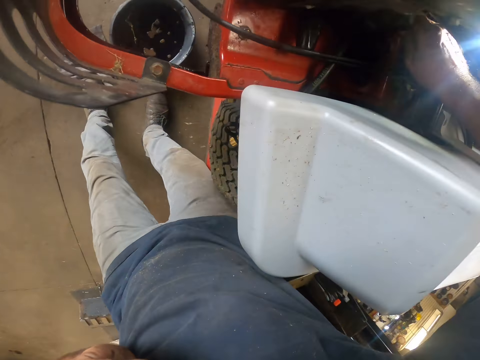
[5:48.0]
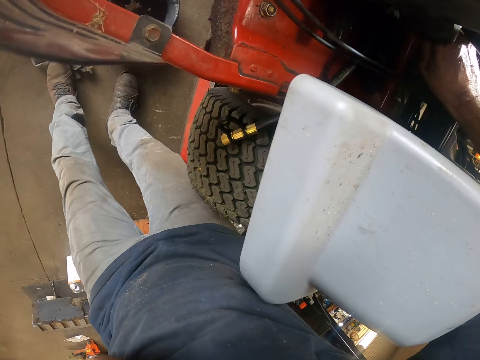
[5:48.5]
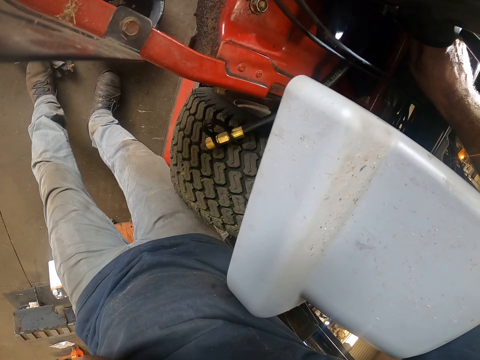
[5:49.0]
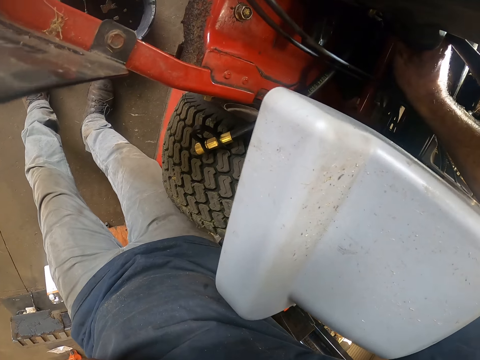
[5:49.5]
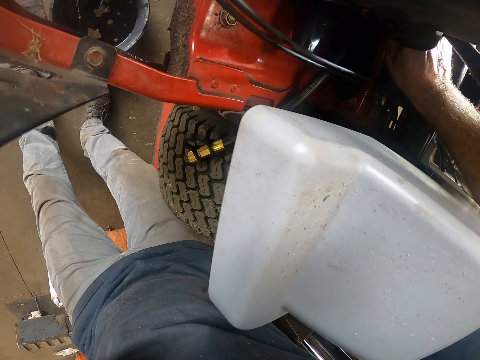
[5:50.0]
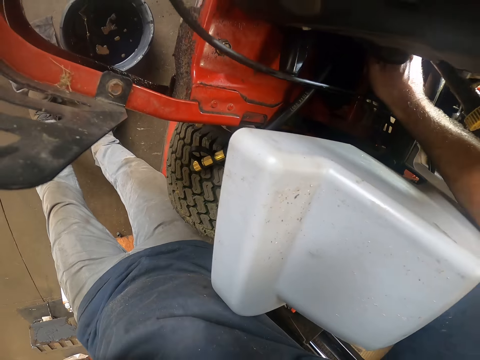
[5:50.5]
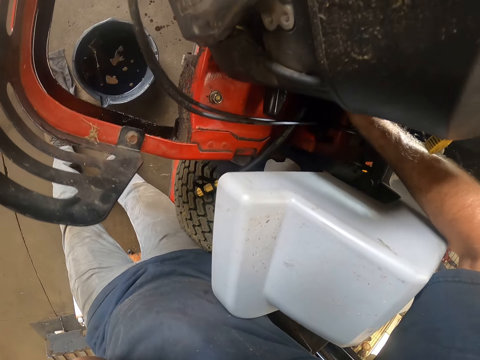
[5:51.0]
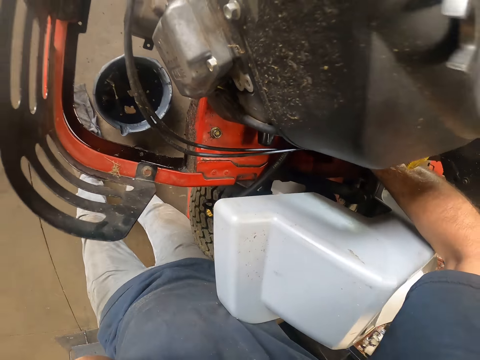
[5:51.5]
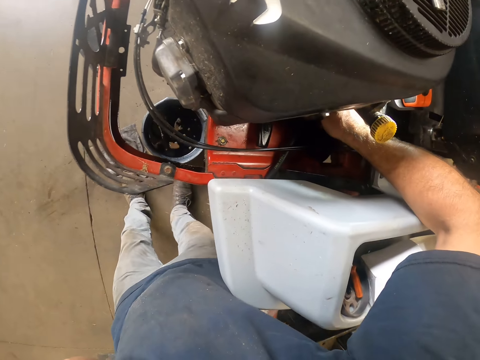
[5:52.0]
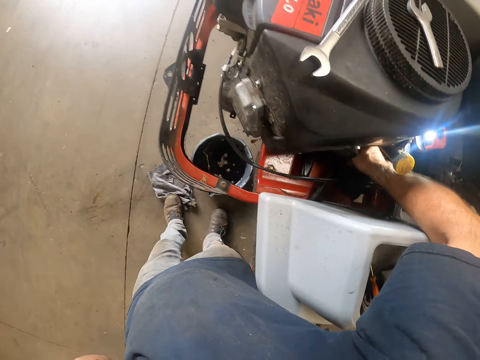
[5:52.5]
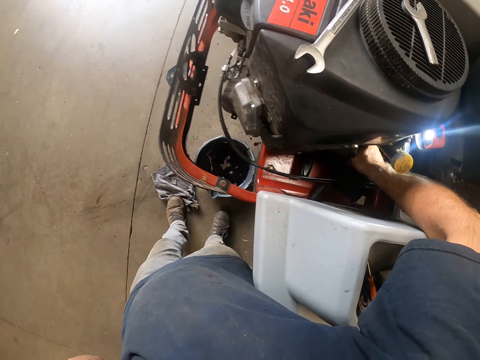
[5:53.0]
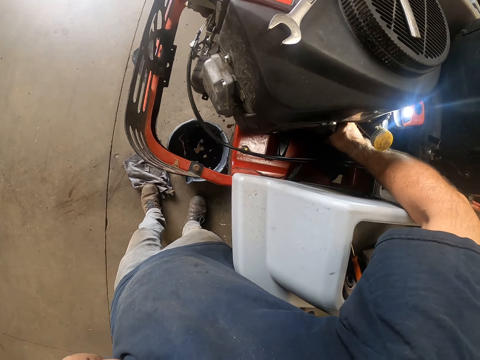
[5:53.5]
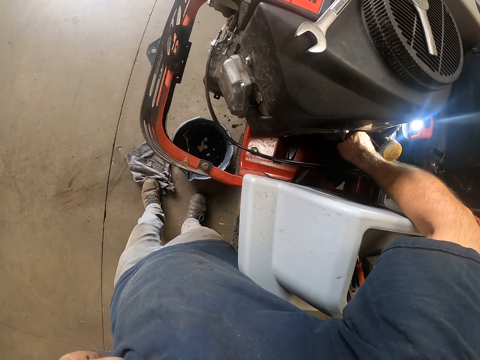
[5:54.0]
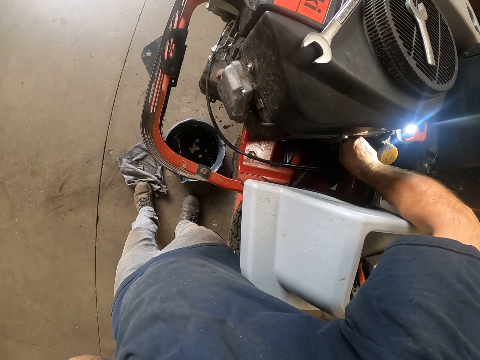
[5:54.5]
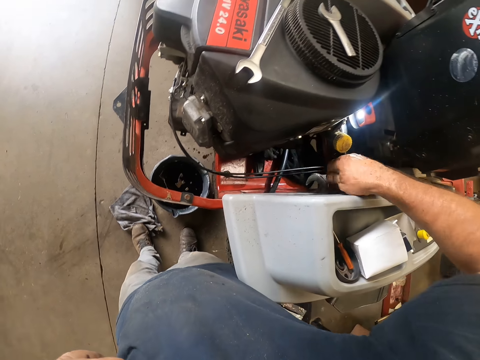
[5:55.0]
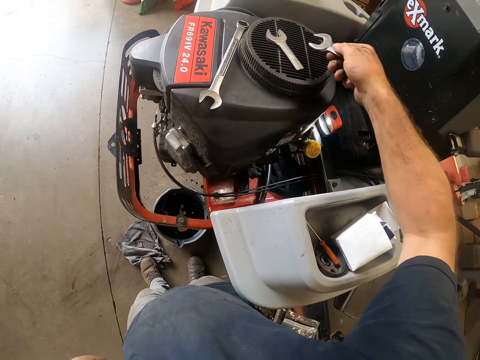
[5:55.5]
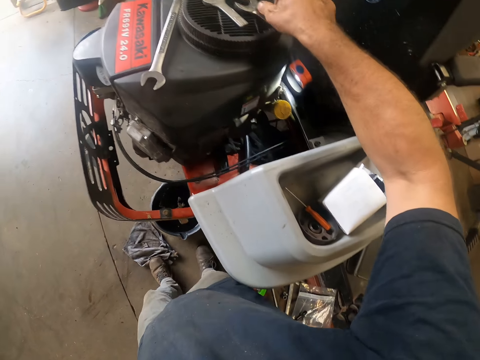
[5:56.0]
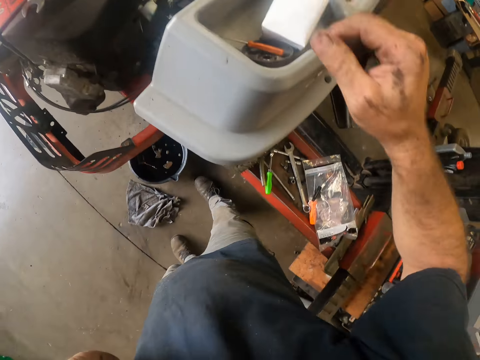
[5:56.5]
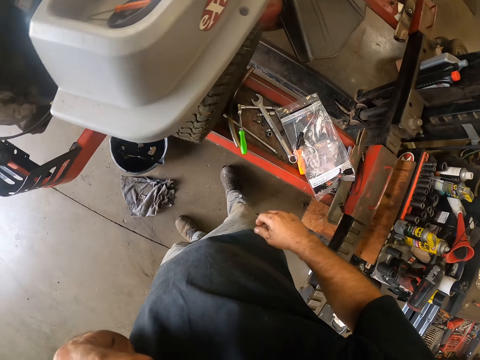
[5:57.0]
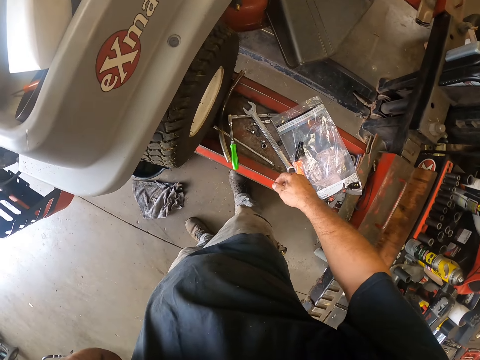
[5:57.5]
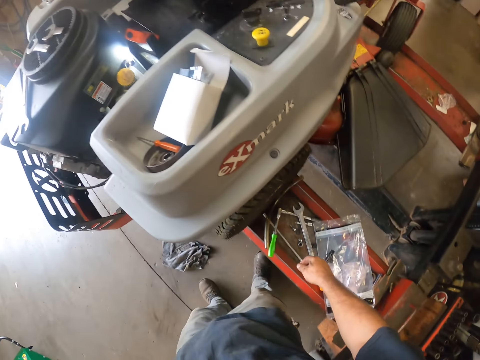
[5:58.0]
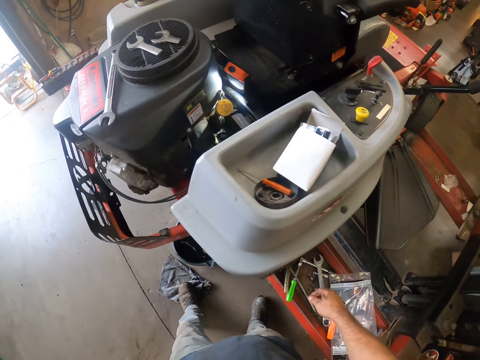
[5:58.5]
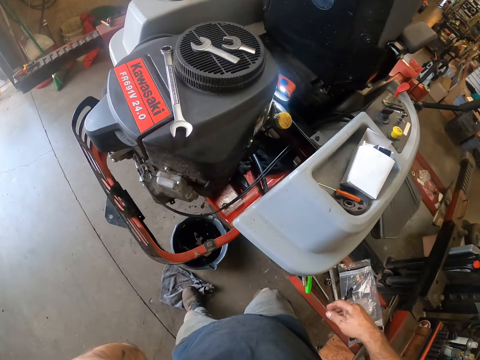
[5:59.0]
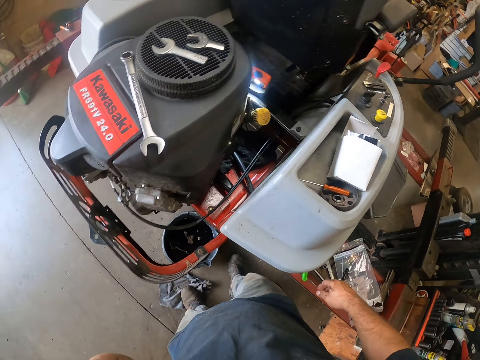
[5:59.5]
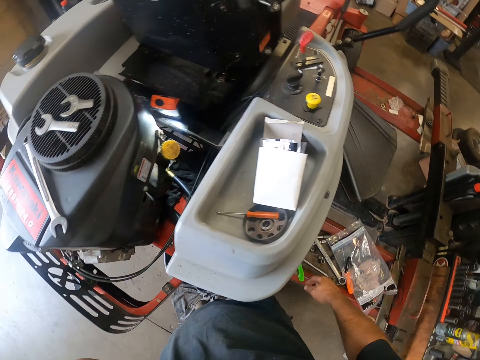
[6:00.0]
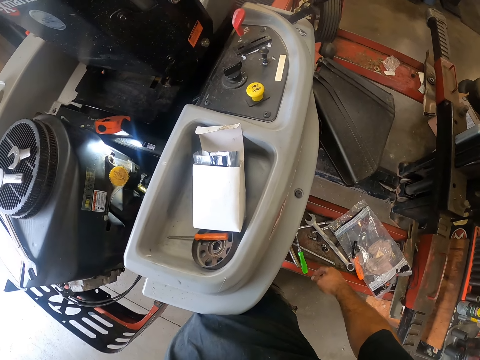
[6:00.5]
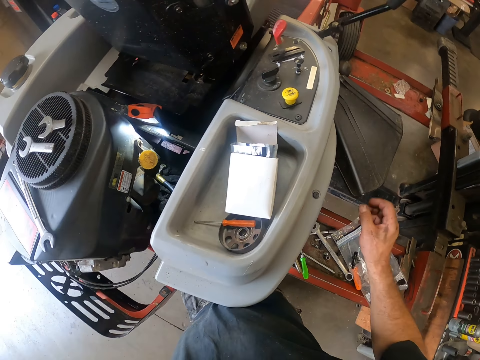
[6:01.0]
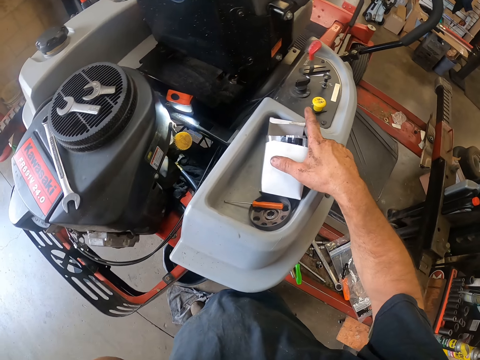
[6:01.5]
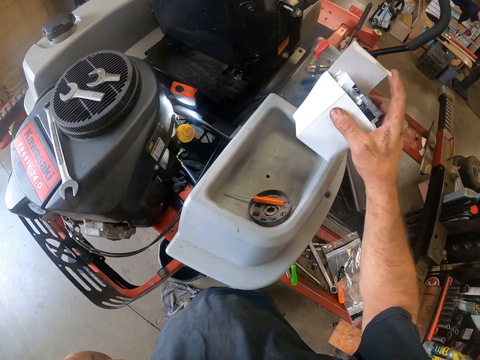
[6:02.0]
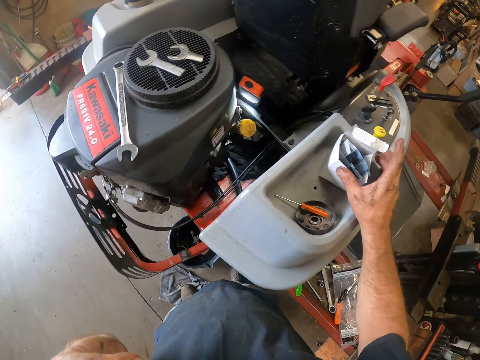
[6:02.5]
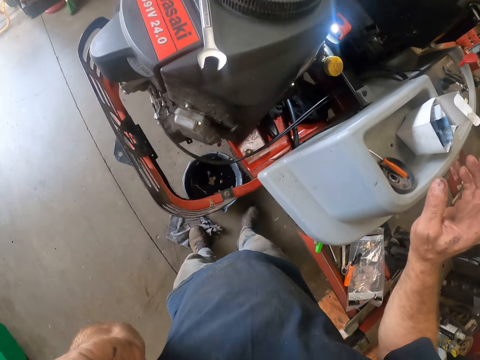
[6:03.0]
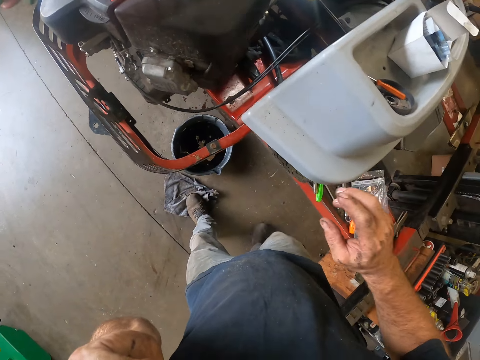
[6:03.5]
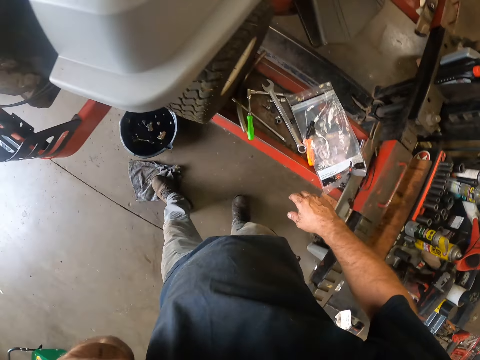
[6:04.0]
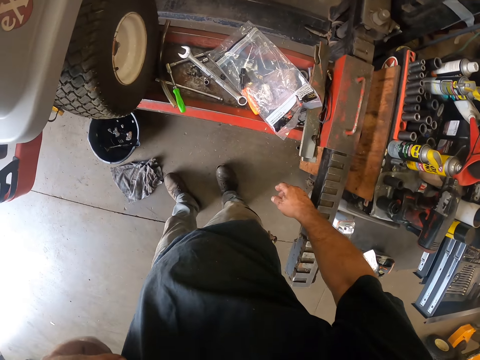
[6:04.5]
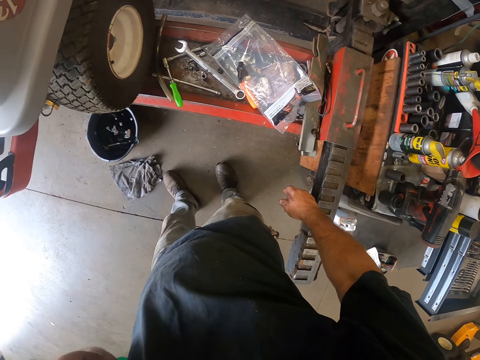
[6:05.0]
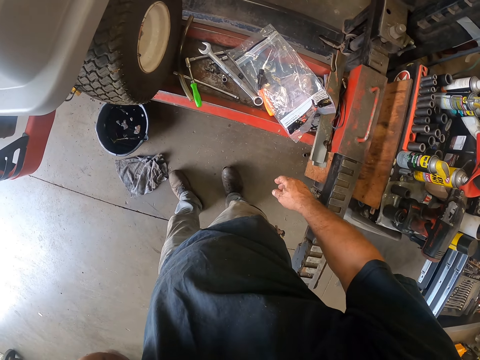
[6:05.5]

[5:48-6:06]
The camera wearer tightens the nut with the spanner head. He works on the lawn mower with the spanner in his right hand. He drops the spanner on the lawn mower with his right hand. He adjusts a carton on the lawn mower with his right hand.

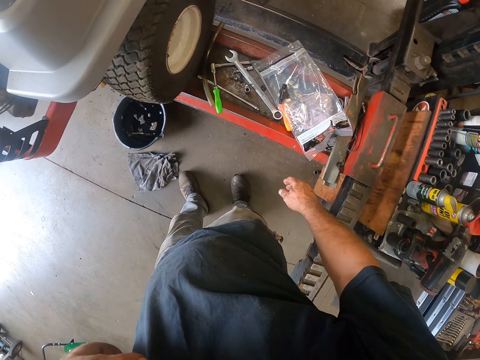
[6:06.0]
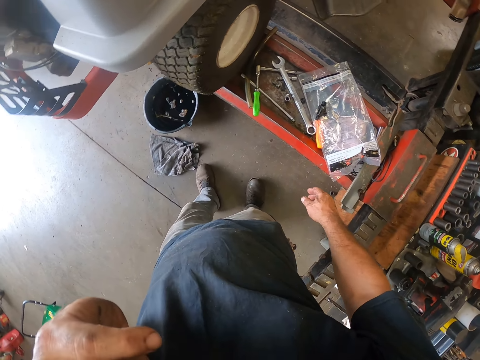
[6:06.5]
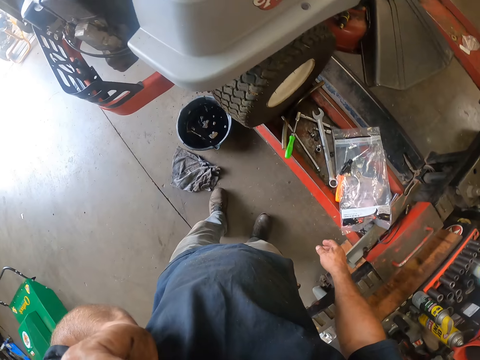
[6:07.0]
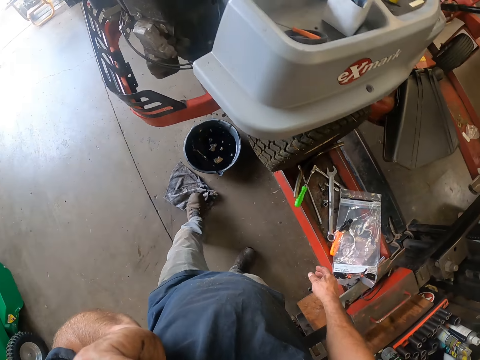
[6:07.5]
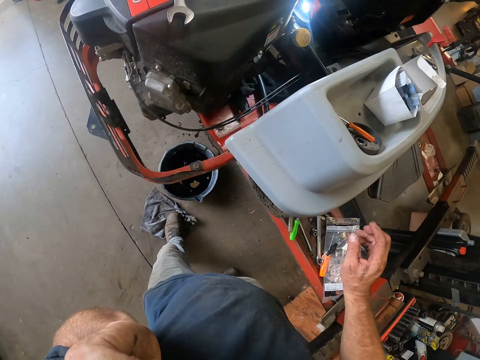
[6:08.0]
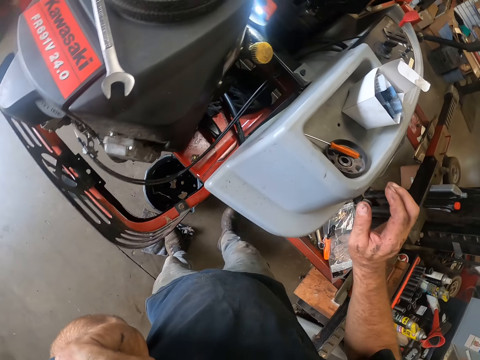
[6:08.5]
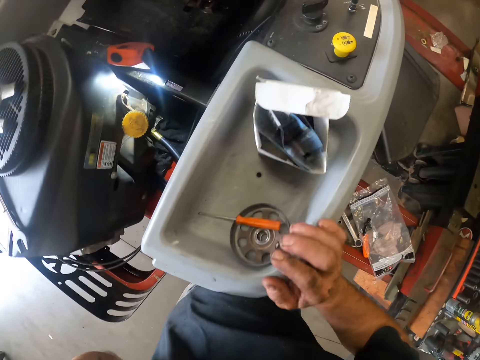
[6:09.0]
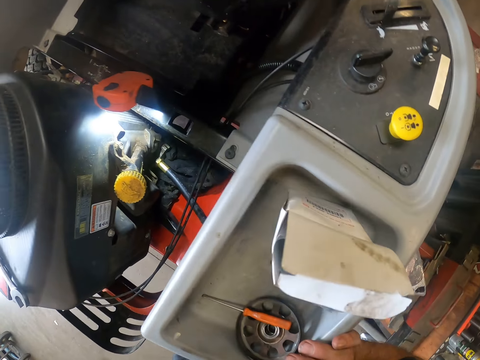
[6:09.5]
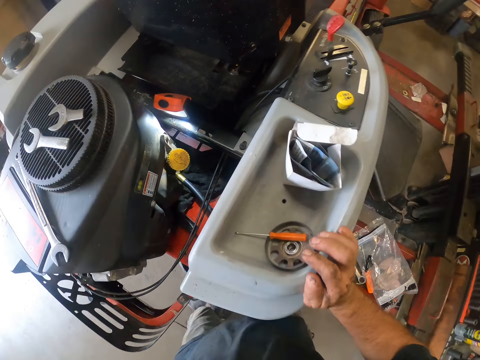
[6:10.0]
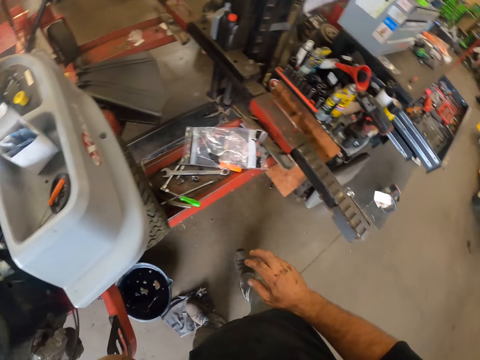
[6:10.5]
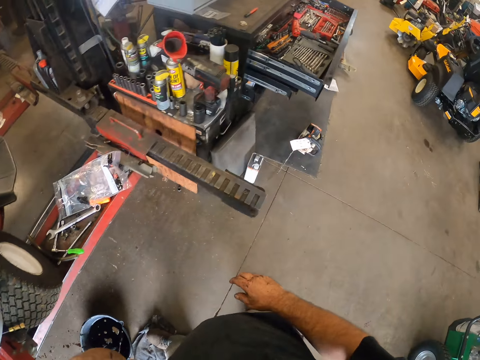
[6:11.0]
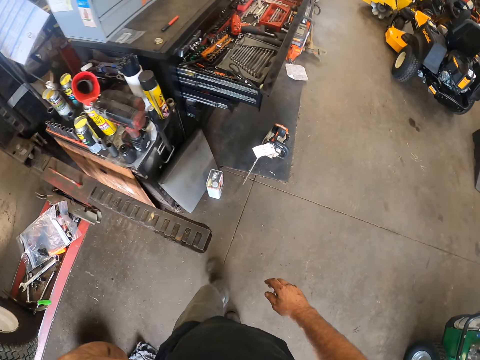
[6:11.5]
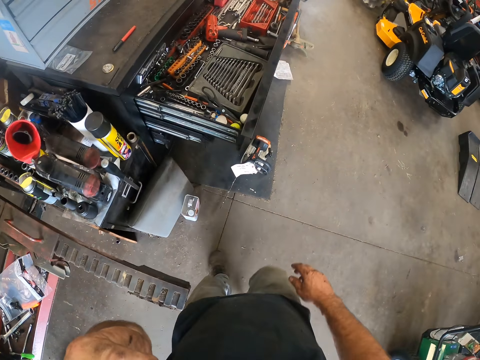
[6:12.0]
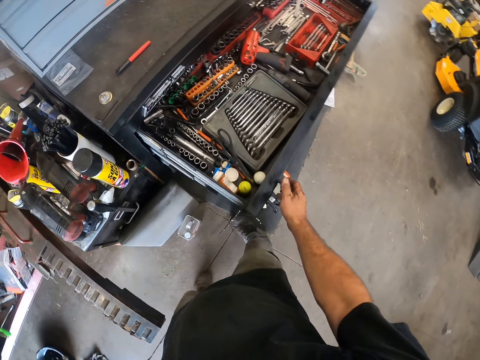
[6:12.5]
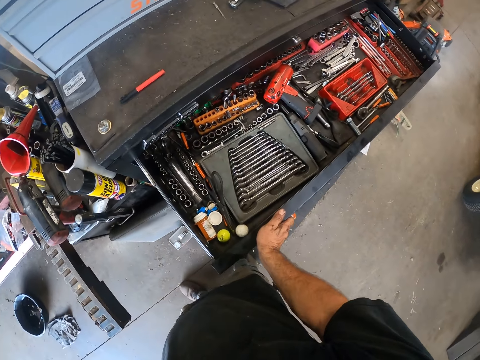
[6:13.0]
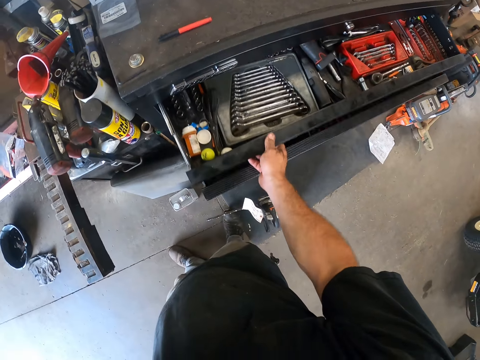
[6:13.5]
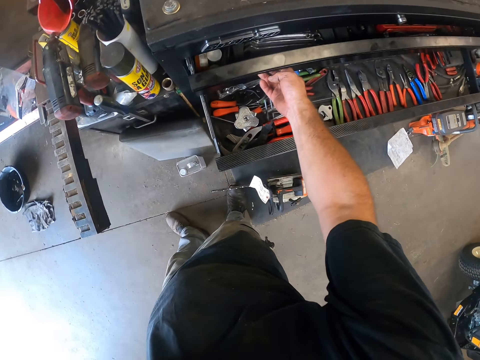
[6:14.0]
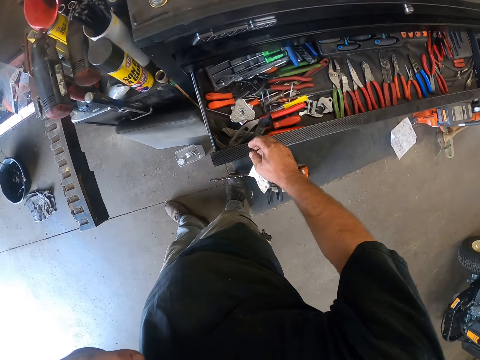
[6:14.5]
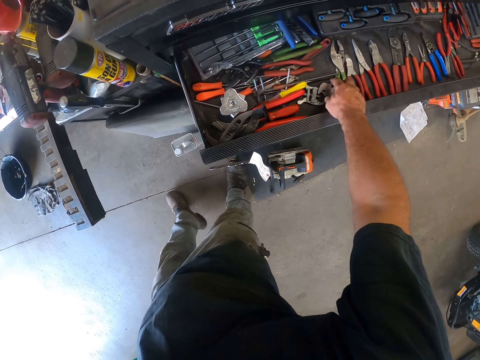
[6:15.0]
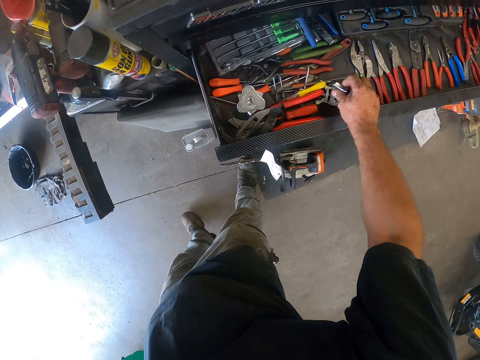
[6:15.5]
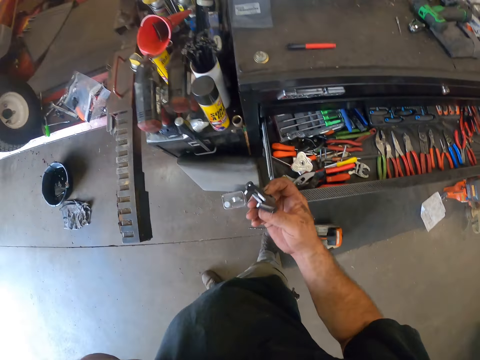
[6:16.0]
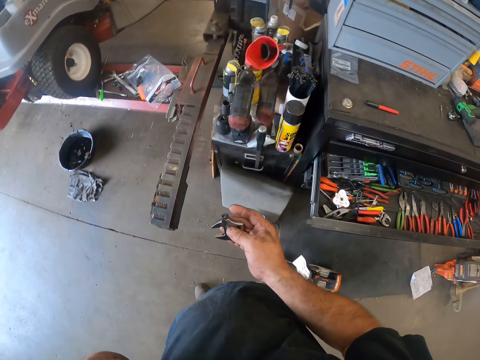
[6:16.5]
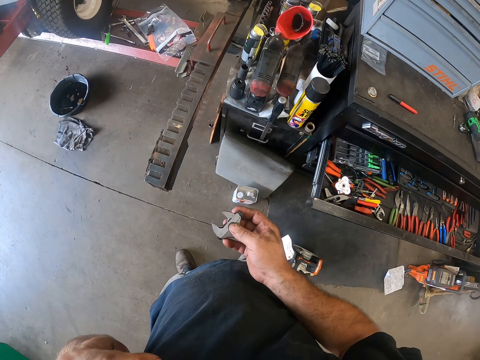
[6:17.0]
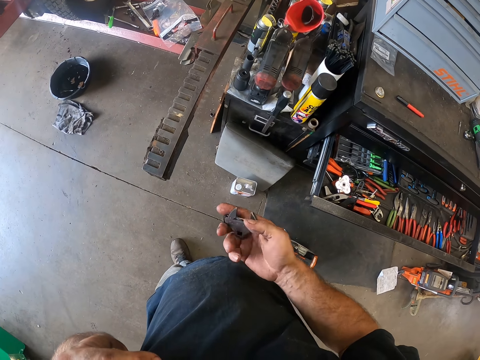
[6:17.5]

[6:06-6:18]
The camera wearer touches the lawn mower. He walks to the drawer. He closes the drawer with his right hand. He picks up another spanner inside the drawer with his right hand.
